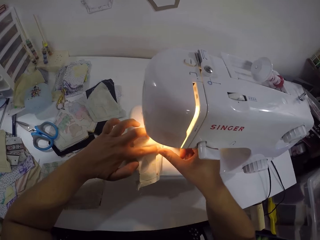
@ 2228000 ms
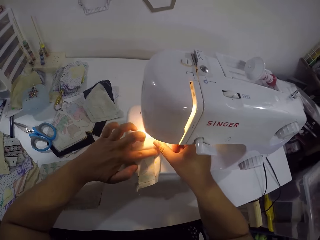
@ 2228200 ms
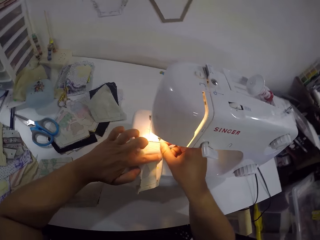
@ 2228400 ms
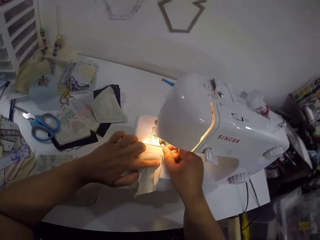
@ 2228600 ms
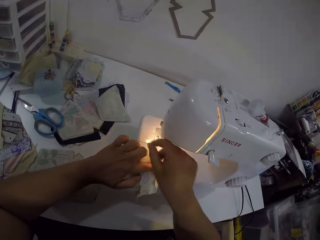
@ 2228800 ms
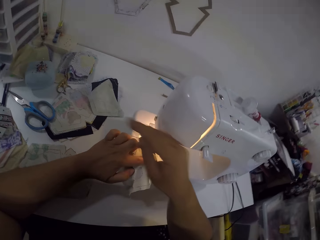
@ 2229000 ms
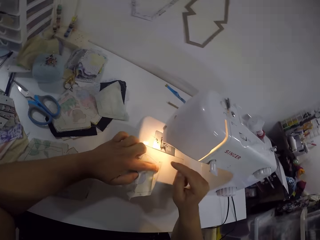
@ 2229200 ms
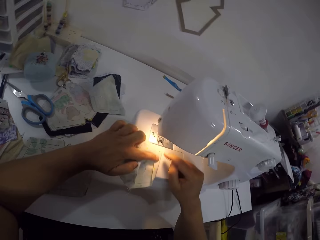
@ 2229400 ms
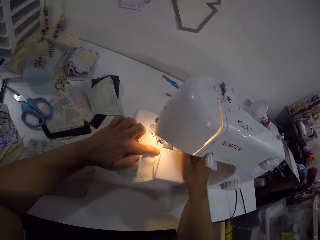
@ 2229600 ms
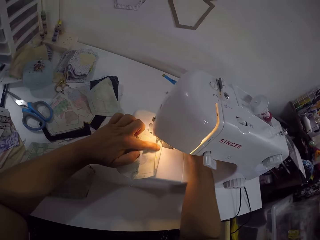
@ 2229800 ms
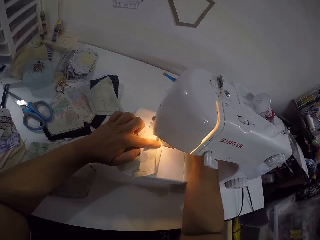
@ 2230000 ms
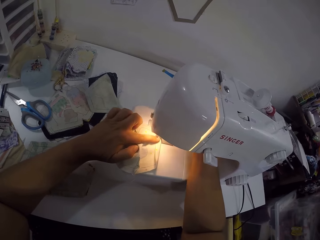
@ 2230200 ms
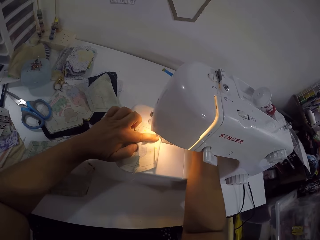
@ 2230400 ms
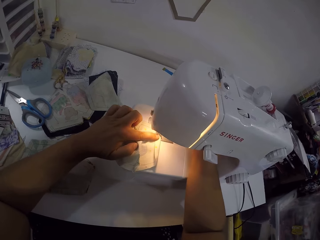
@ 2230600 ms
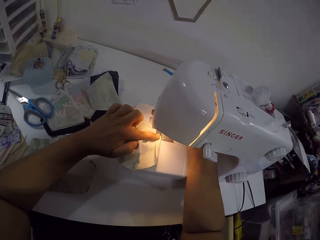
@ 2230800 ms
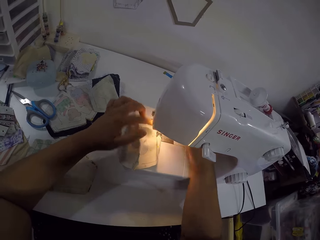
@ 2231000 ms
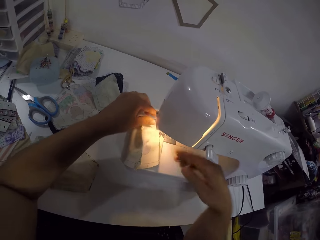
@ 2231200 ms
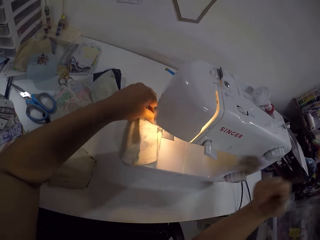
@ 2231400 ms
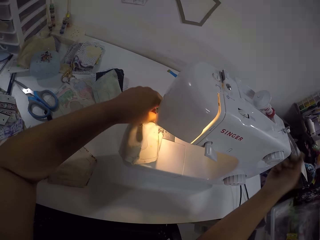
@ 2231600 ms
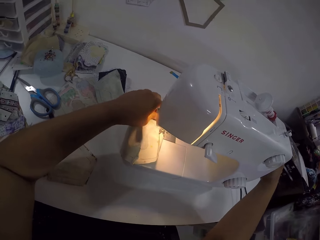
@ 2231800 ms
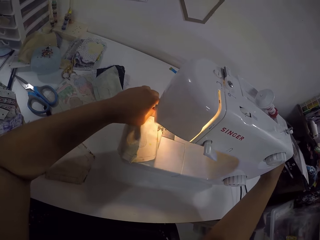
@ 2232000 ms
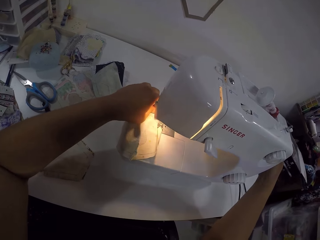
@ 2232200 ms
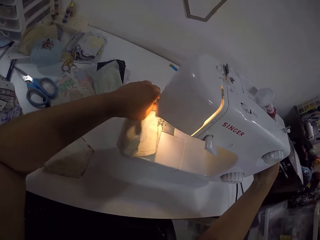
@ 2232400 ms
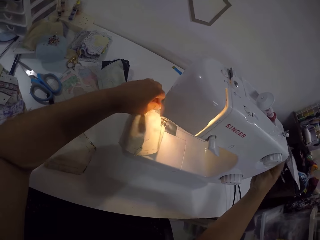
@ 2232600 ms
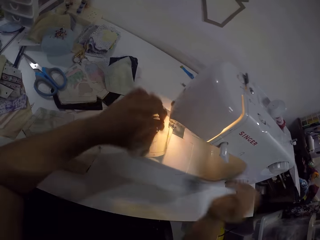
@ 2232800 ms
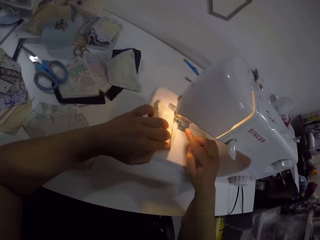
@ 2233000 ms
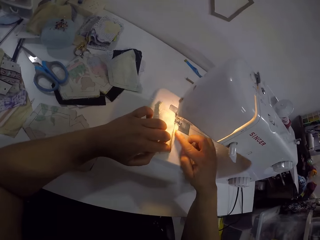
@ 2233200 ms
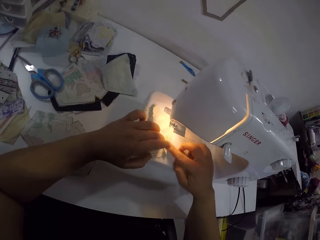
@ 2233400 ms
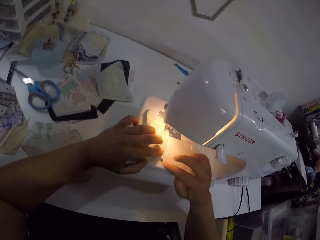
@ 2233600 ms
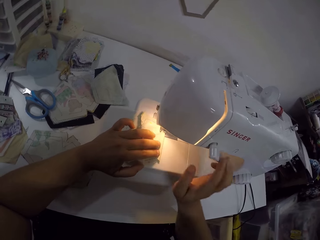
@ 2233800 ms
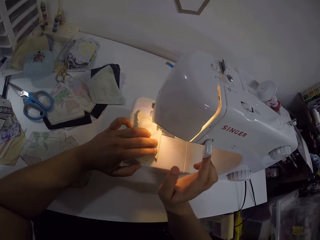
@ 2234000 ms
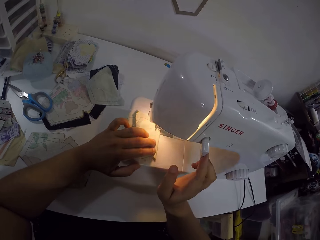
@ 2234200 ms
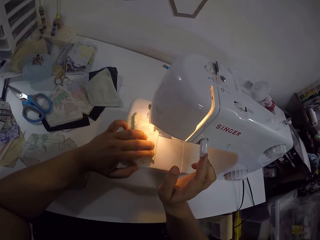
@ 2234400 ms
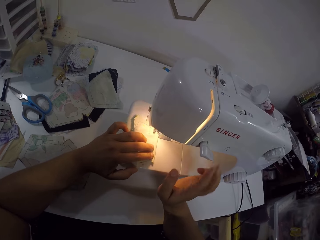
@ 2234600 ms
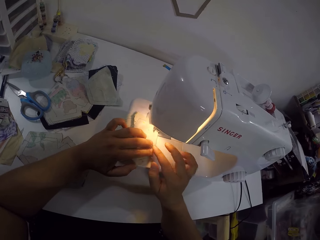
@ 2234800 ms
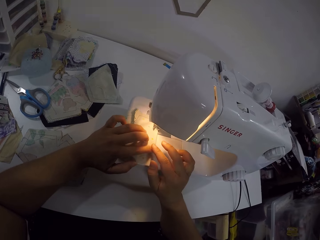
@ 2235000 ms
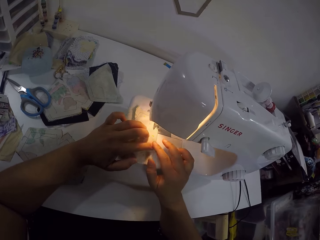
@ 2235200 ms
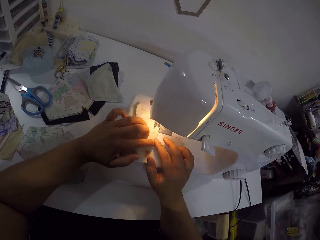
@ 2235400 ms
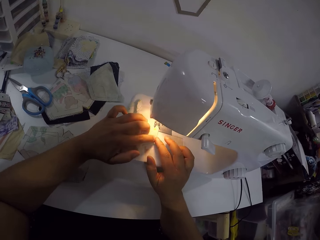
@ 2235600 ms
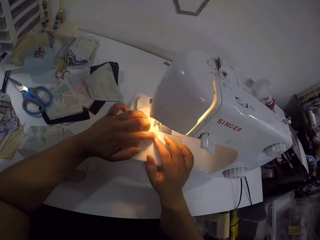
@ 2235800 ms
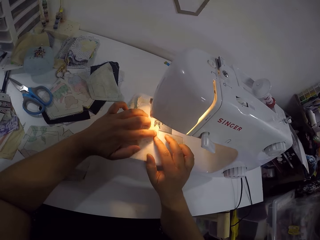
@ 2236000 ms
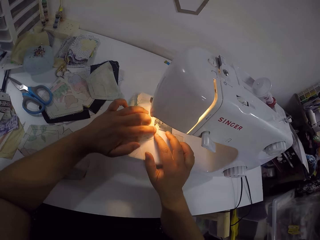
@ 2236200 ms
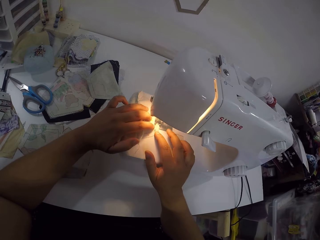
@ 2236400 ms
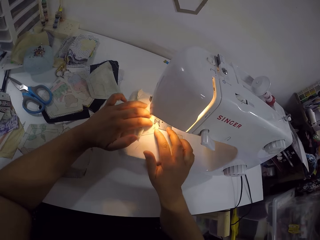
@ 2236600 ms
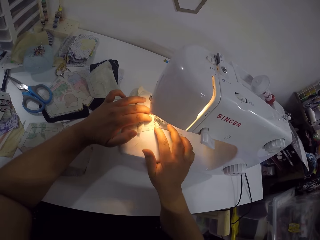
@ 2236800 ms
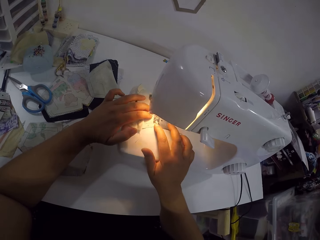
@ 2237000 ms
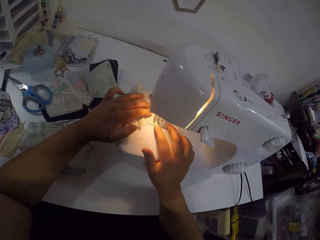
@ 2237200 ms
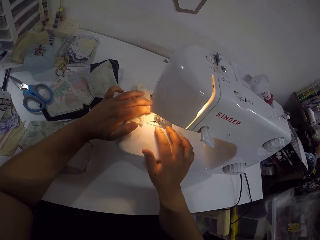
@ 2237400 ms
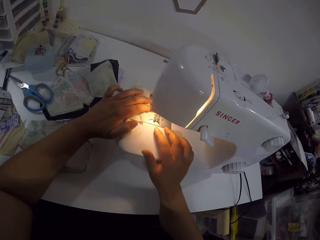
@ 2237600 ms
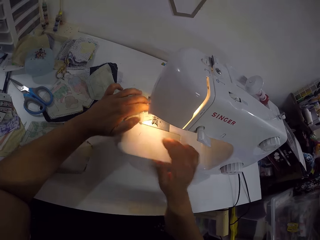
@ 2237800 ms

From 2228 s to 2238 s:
The camera wearer picks a thread with her right hand. She throws the thread on the table with her right hand. She sews the fabric with both hands. She puts her hand on the sewing machine. She turns the handle wheel on the sewing machine with her right hand. She touches the sewing machine. She touches the cloth. She operates the reverse sewing lever on the sewing machine with her right hand. She touches the sewing machine. She touches the cloth.

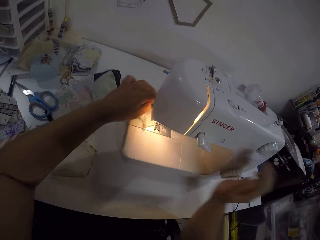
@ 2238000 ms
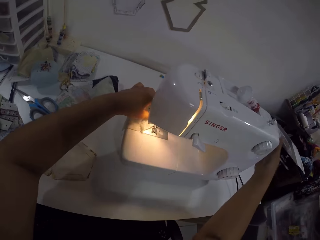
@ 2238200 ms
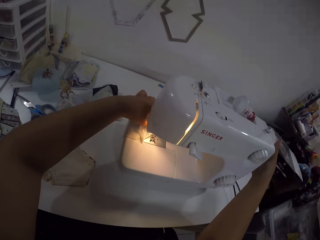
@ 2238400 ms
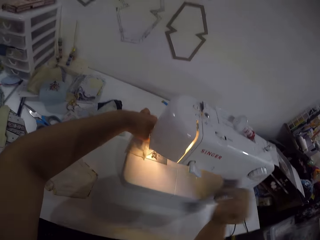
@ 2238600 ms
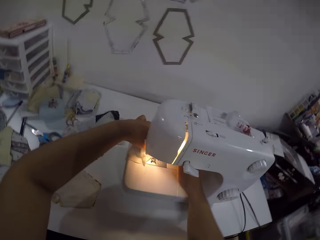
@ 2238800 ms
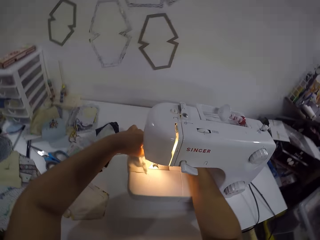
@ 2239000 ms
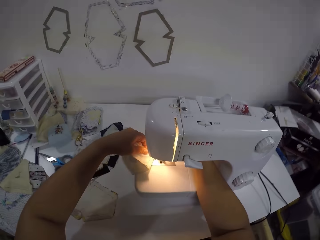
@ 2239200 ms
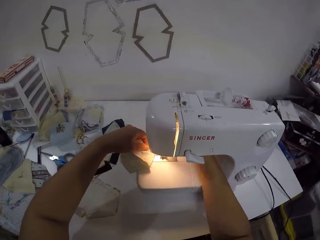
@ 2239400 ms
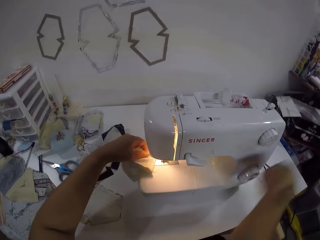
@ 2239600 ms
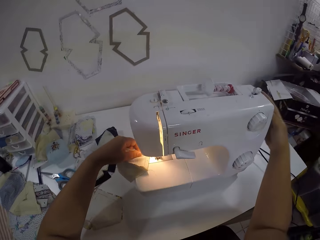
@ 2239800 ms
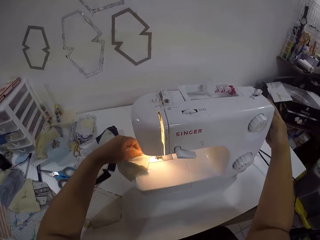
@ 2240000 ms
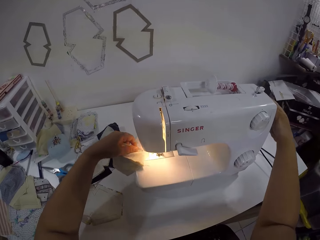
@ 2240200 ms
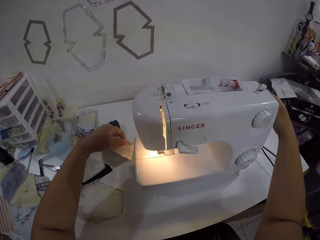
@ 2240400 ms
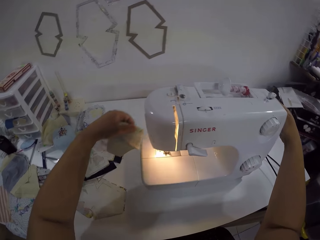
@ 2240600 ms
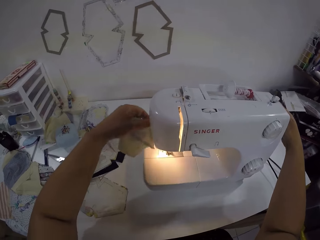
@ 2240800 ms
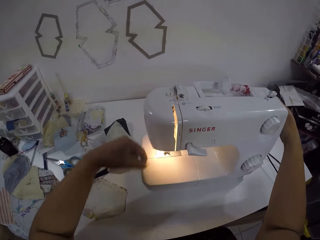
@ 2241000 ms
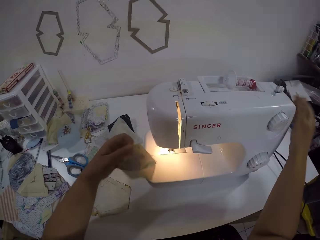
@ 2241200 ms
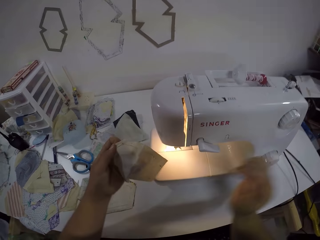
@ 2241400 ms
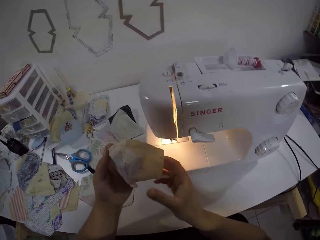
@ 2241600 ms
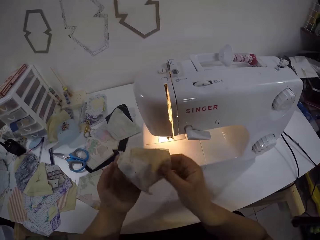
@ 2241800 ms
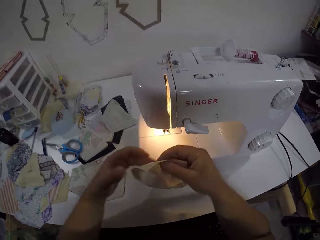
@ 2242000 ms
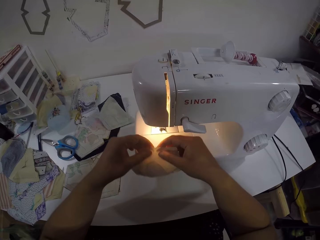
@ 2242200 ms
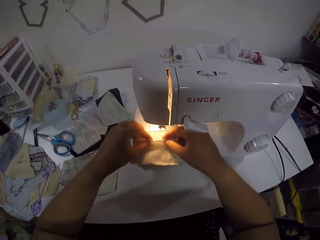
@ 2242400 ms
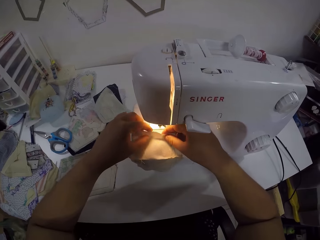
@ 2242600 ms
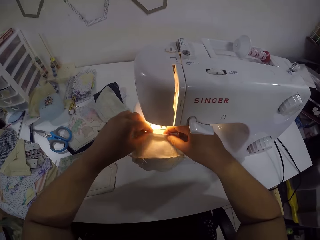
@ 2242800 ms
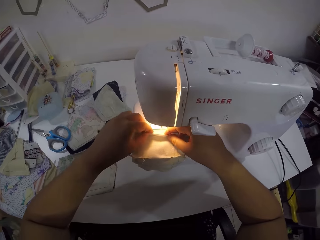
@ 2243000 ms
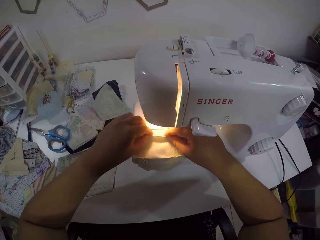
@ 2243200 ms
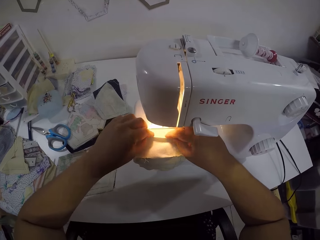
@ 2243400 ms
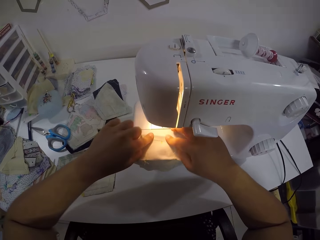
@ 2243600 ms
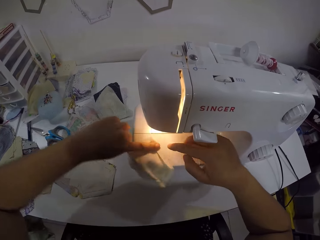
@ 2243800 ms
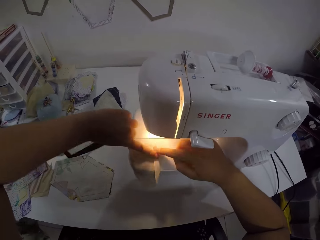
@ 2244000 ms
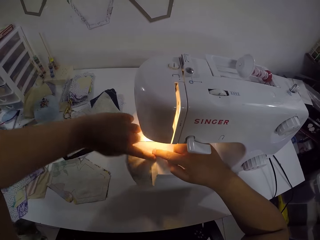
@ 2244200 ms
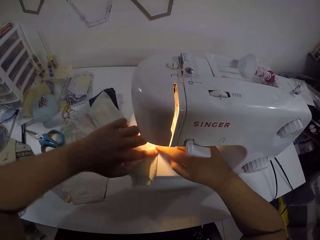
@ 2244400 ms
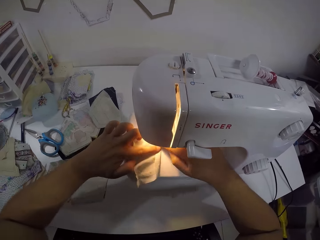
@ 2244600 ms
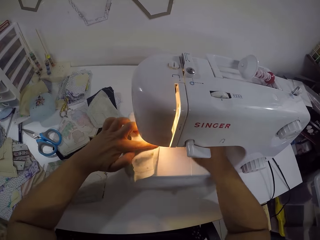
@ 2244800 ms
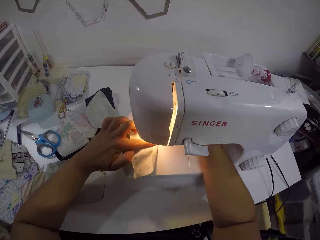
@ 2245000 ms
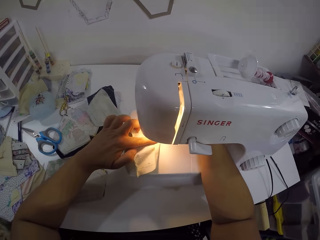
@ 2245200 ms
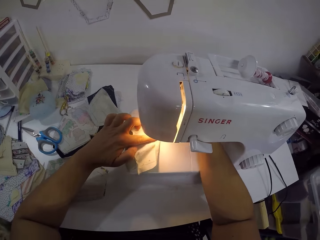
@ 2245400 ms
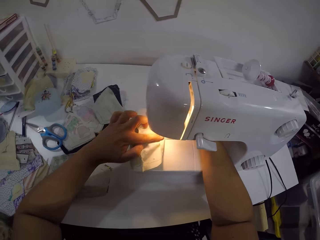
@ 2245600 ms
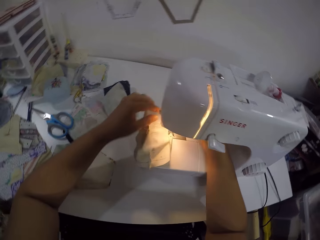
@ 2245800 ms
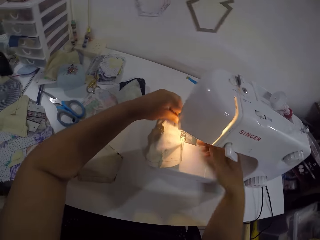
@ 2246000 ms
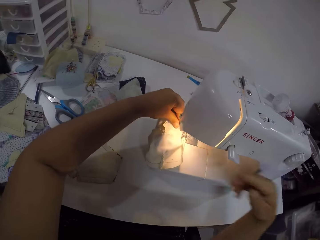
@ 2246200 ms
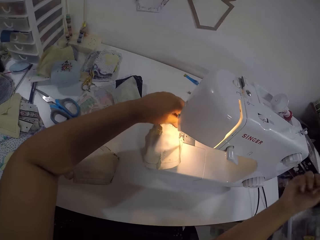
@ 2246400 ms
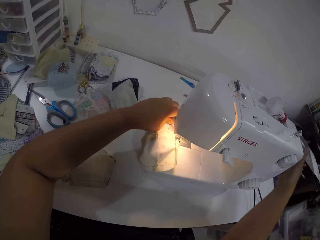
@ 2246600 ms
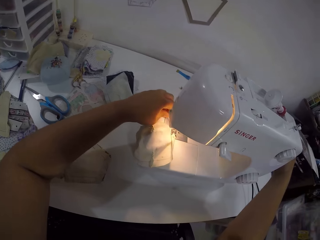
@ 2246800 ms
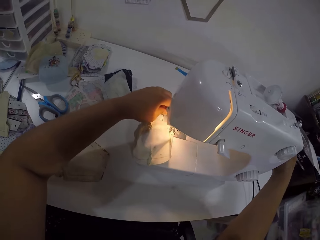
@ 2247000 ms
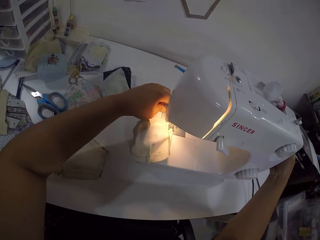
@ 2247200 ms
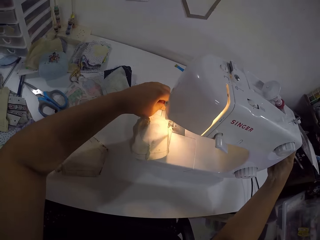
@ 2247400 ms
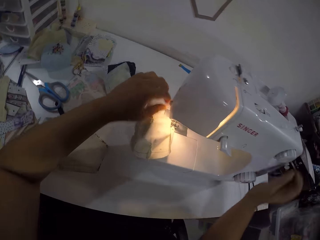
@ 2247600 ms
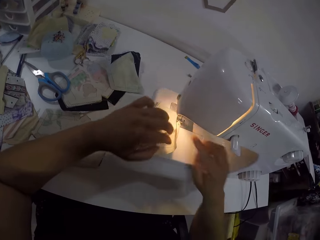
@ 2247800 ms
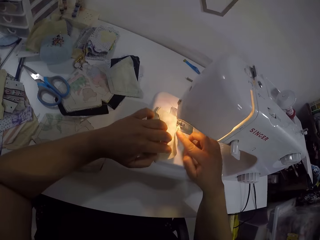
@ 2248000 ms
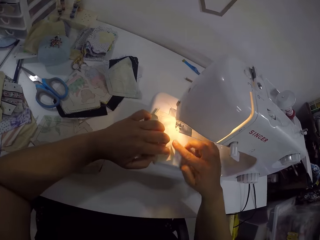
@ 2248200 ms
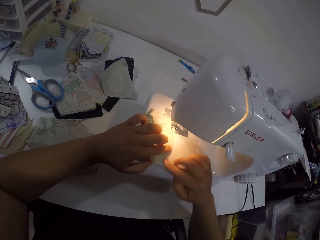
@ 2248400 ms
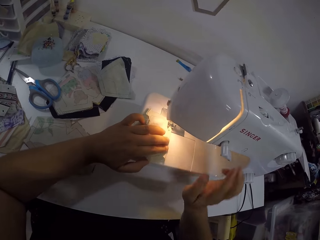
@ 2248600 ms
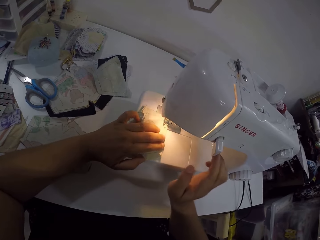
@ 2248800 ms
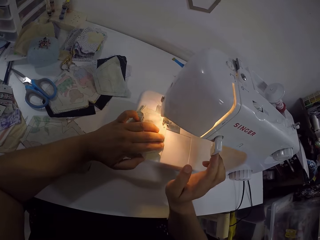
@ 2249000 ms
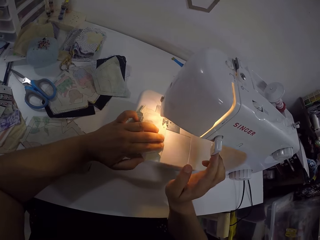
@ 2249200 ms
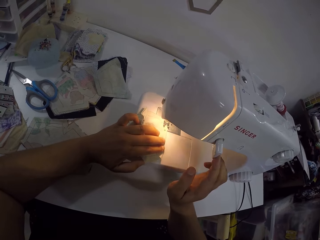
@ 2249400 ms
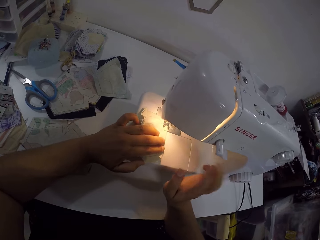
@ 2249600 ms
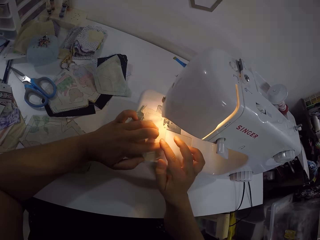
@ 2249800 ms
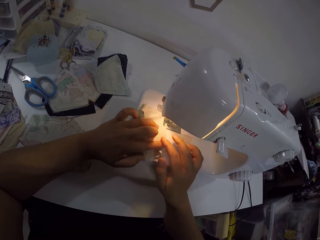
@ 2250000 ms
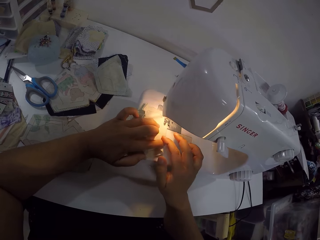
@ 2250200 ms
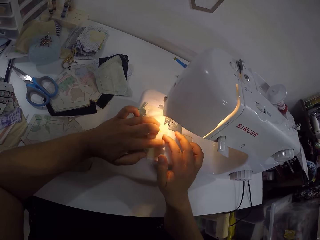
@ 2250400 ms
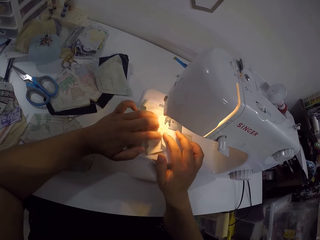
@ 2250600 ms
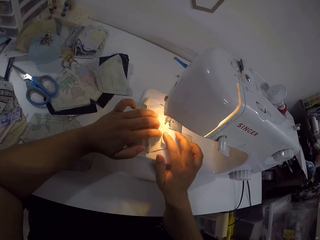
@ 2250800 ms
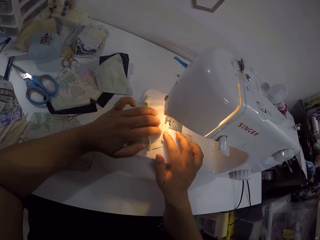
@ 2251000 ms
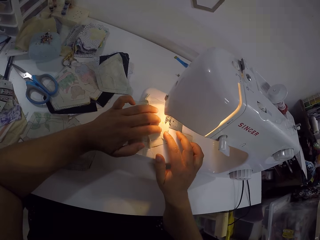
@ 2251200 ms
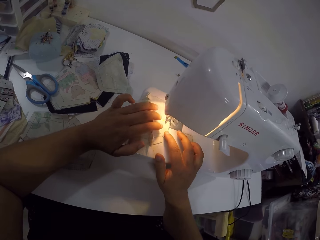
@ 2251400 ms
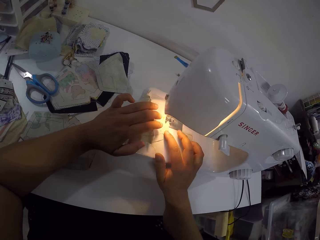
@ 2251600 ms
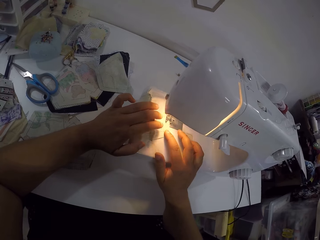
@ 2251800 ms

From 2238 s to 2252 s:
The camera wearer turns the handle wheel on the sewing machine with her right hand. She touches the sewing machine, puts her hand on the sewing machine and touches the sewing machine. She picks the fabric from the needle plate with her left hand. She turns the handle wheel on the sewing machine with her right hand. She cuts the thread in her left hand with the thread cutter. She holds the fabric in both hands. She places the fabric in both hands on the needle plate. She folds the fabric with both hands. She sews the fabric with both hands. She puts her hand on the sewing machine and touches the sewing machine. She turns the handle wheel on the sewing machine with her right hand. She touches the cloth. She operates the reverse sewing lever on the sewing machine with her right hand. She touches the sewing machine. She touches the cloth.
